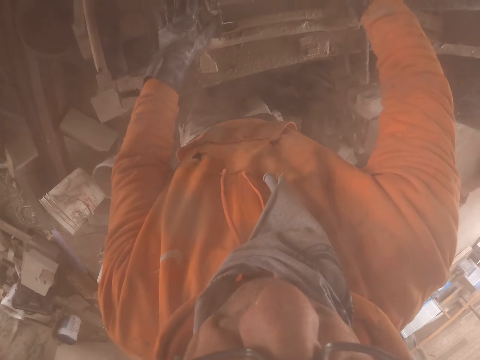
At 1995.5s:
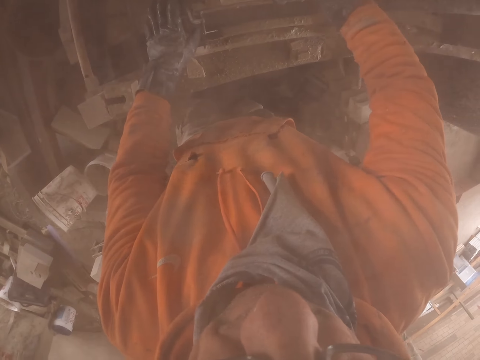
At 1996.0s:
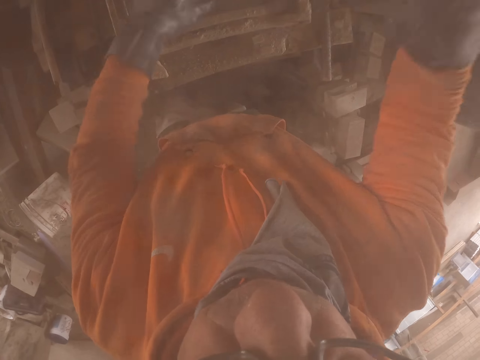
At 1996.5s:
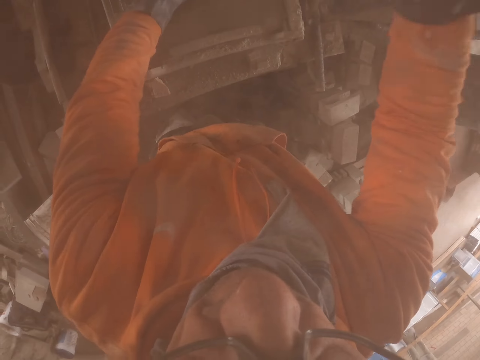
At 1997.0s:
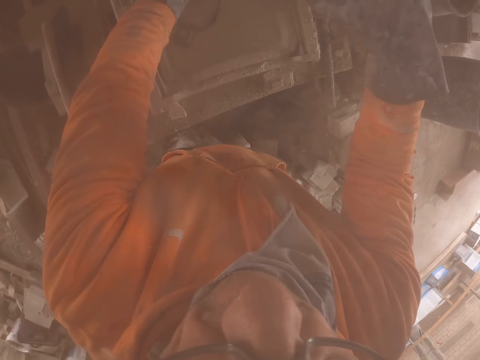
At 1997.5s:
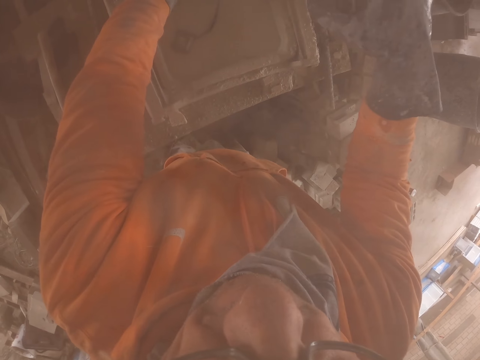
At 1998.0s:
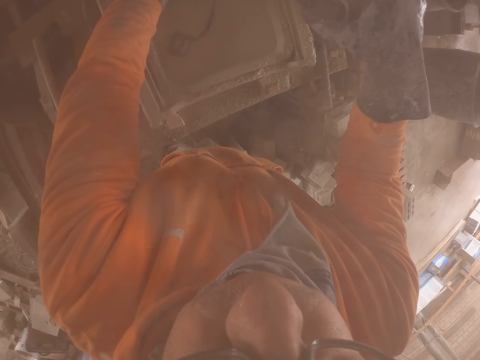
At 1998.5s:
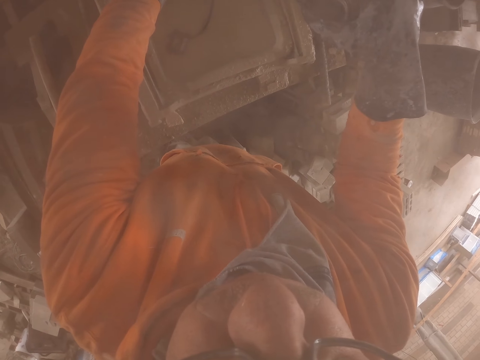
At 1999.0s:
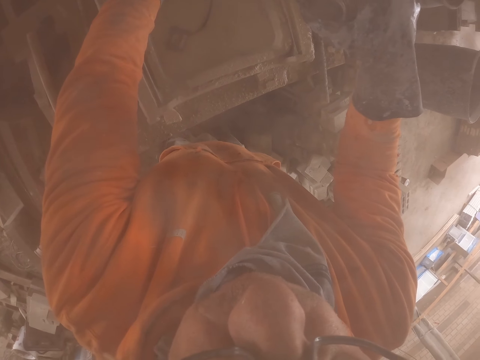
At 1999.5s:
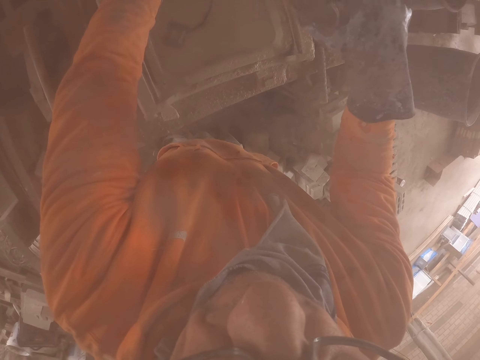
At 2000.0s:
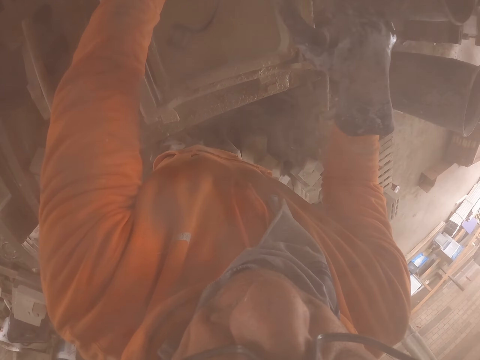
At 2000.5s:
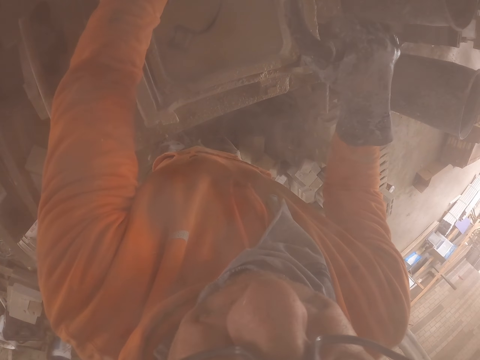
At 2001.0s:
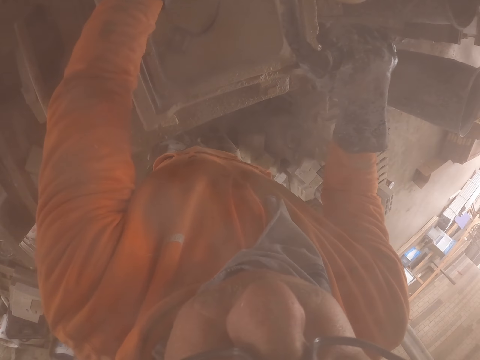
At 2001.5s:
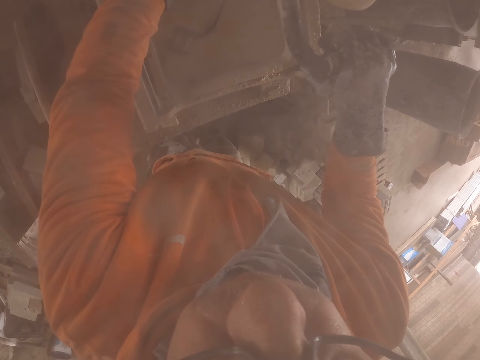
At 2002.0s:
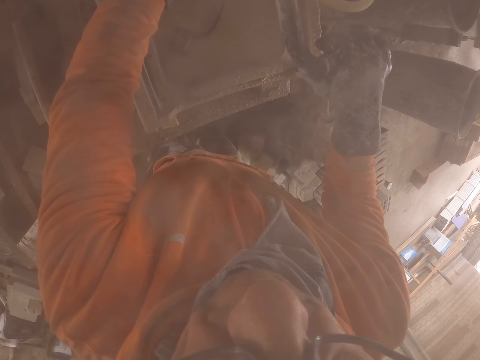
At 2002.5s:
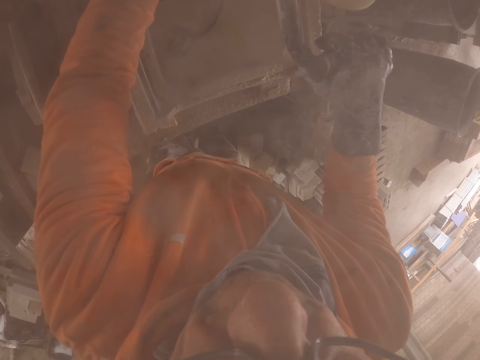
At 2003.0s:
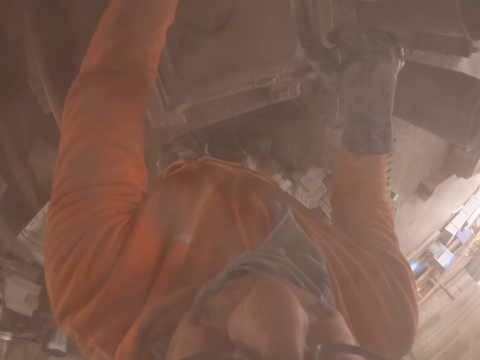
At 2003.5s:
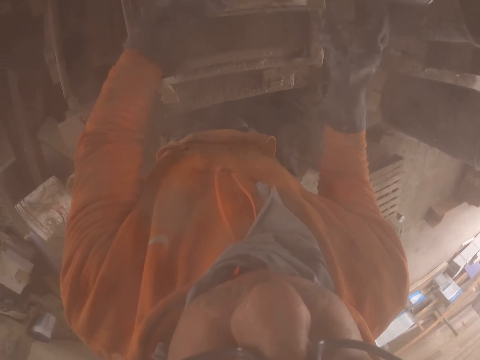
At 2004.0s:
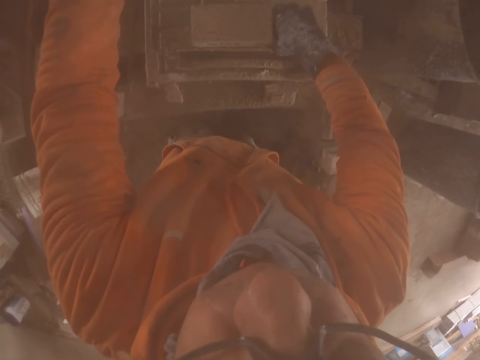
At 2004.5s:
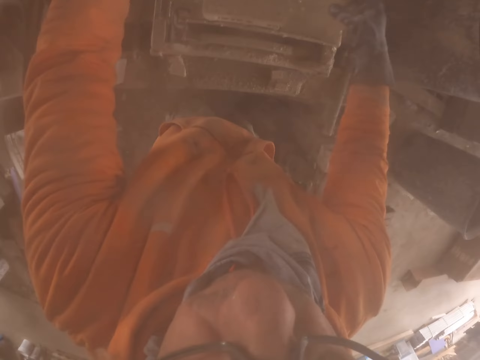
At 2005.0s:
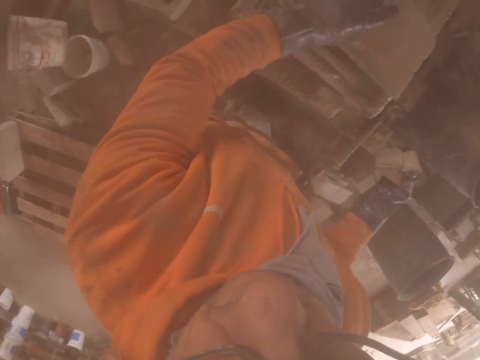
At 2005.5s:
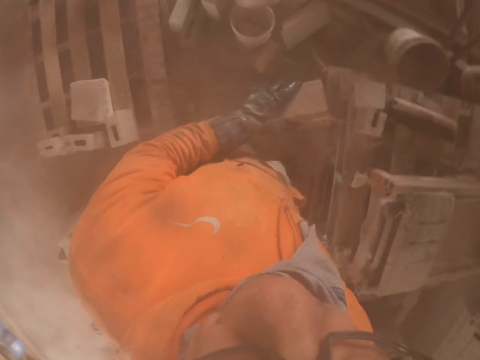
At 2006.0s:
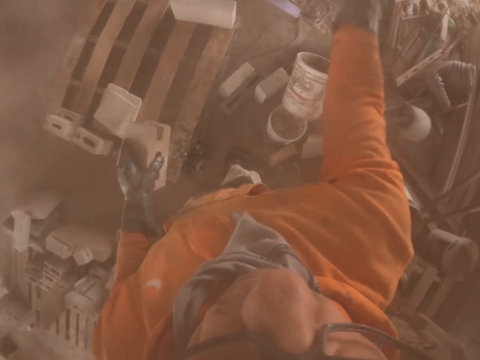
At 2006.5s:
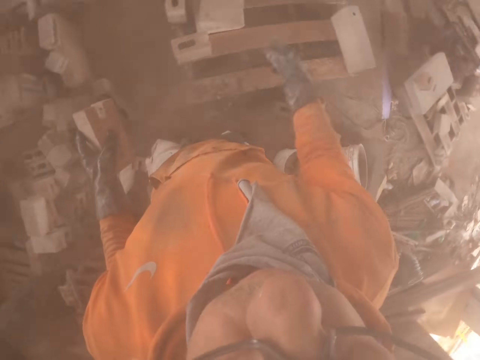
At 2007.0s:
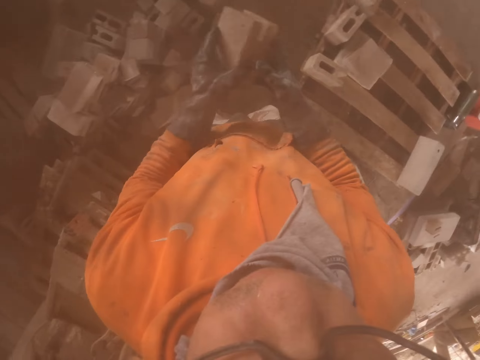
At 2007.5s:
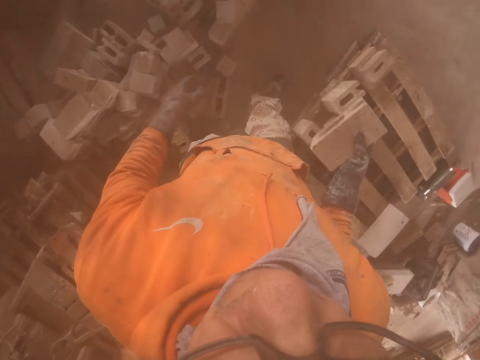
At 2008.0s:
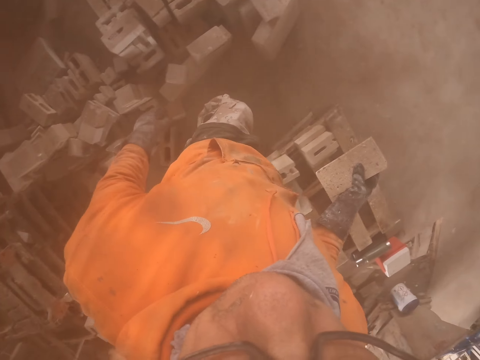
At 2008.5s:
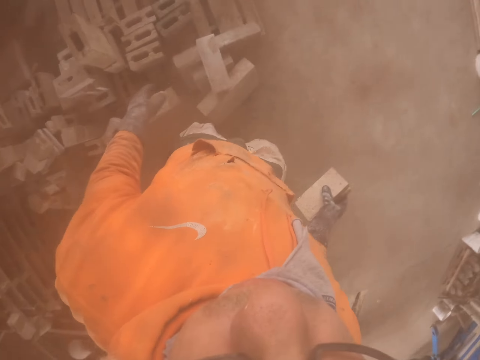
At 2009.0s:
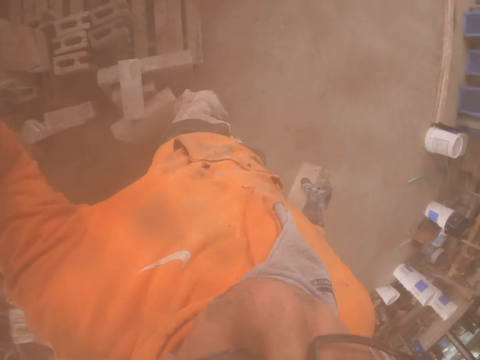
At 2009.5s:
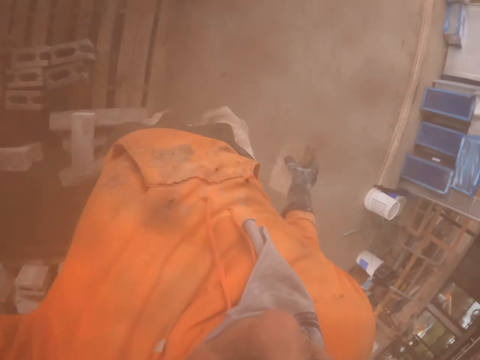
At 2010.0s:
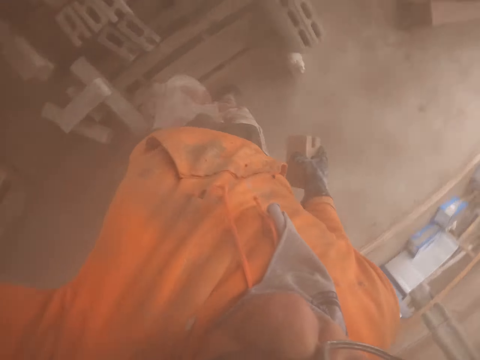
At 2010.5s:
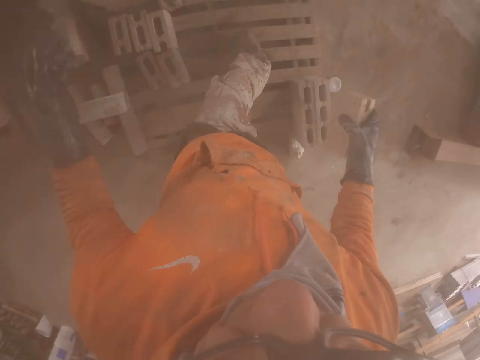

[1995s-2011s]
The camera wearer puts the brick into the machine. They make a brick. They cut the brick with the machine. They throw a brick. They walk around.

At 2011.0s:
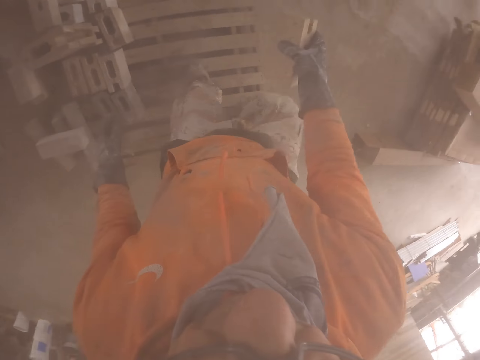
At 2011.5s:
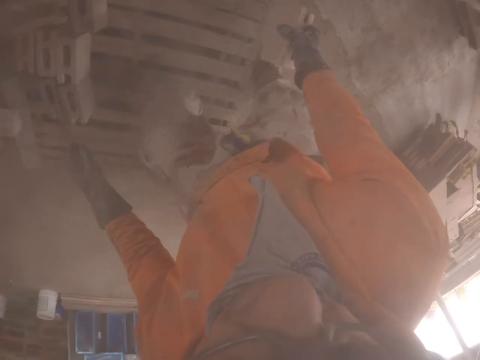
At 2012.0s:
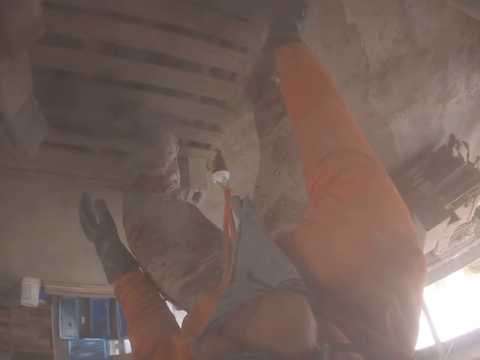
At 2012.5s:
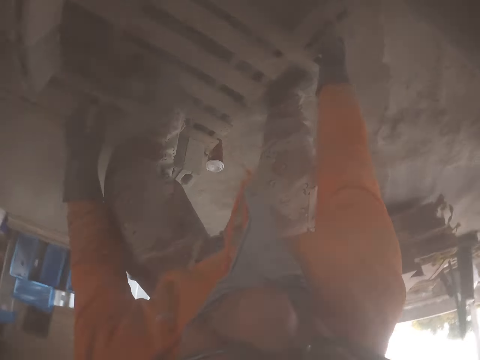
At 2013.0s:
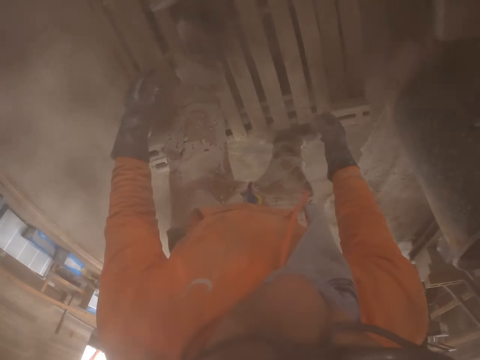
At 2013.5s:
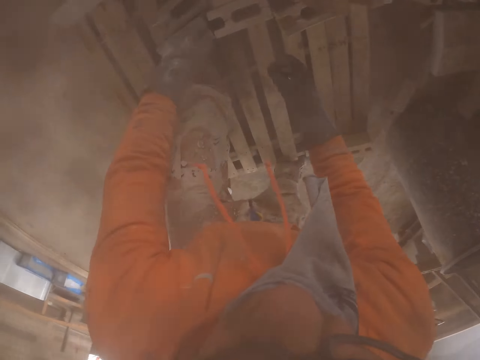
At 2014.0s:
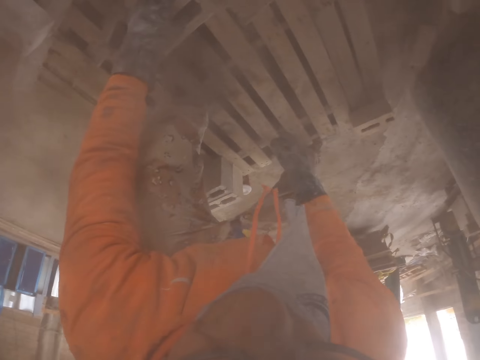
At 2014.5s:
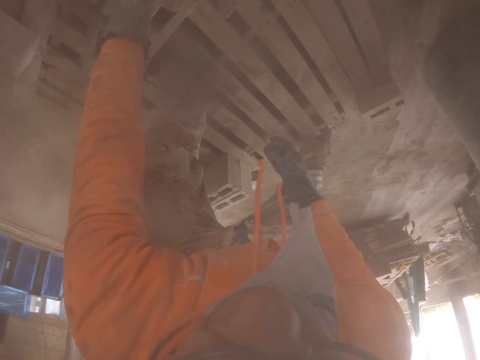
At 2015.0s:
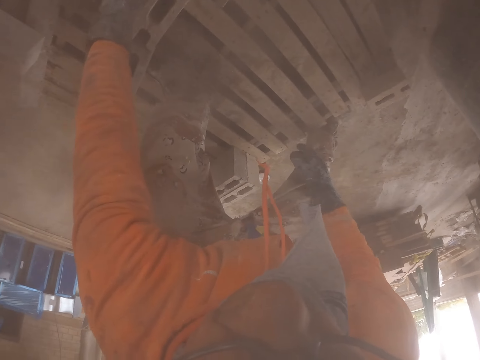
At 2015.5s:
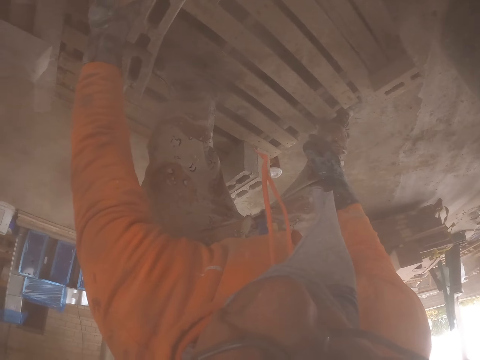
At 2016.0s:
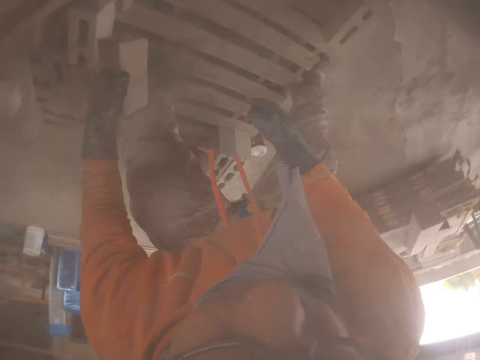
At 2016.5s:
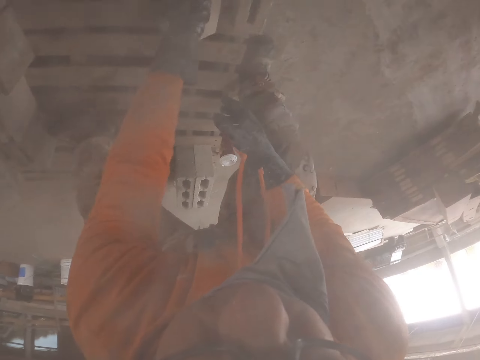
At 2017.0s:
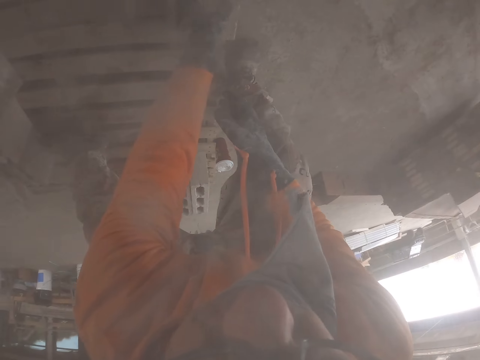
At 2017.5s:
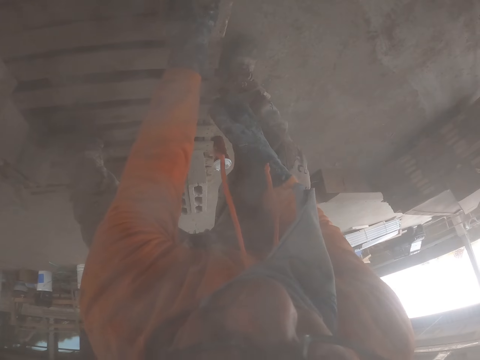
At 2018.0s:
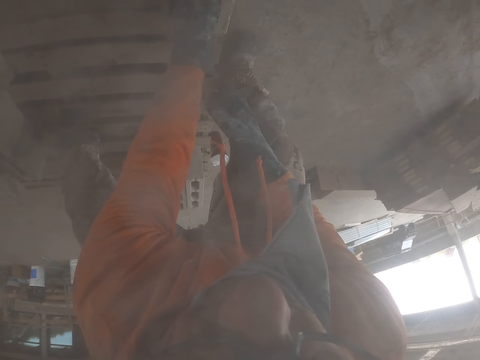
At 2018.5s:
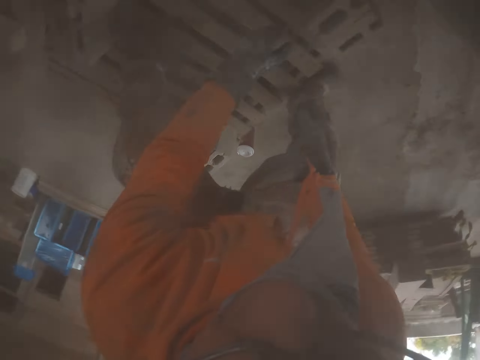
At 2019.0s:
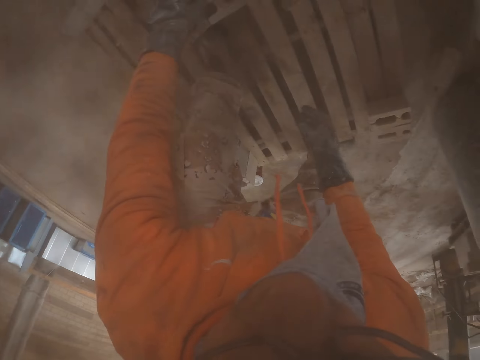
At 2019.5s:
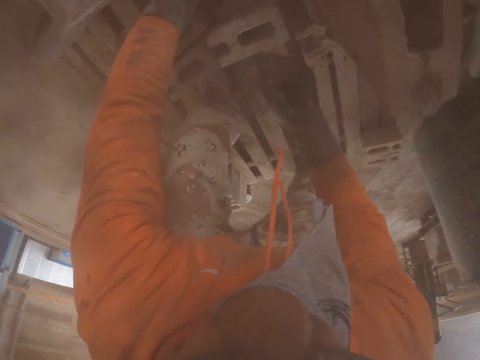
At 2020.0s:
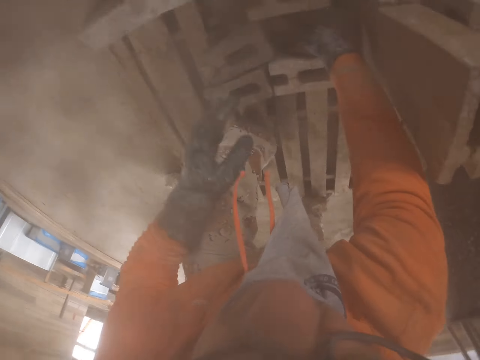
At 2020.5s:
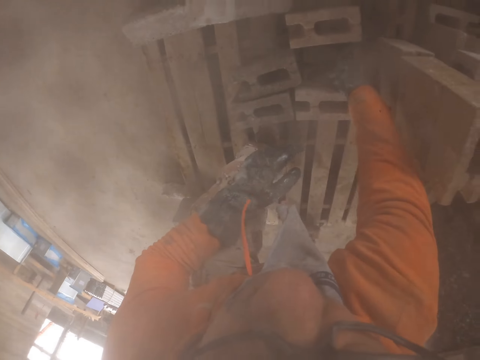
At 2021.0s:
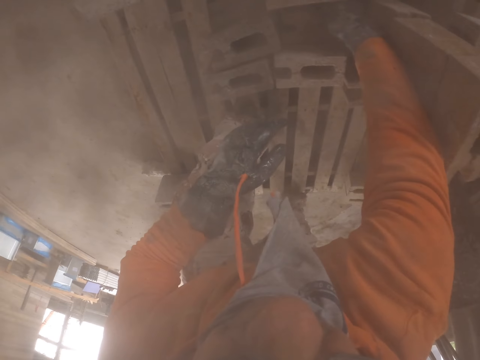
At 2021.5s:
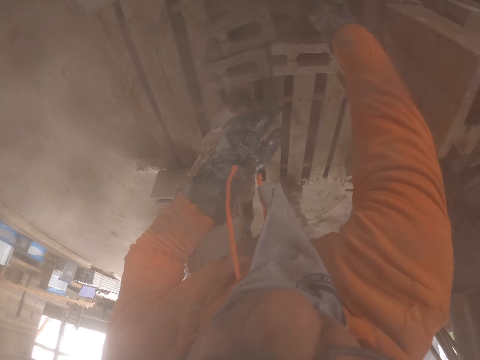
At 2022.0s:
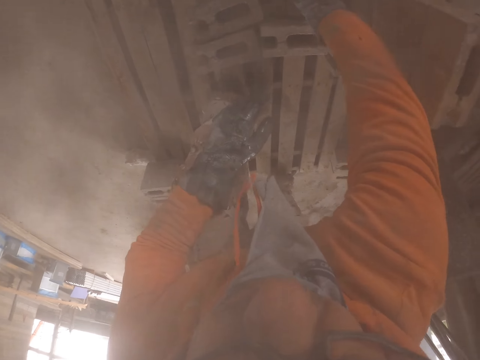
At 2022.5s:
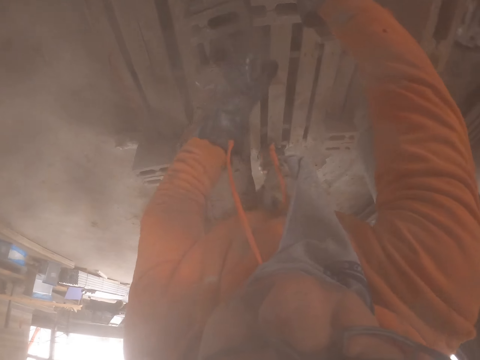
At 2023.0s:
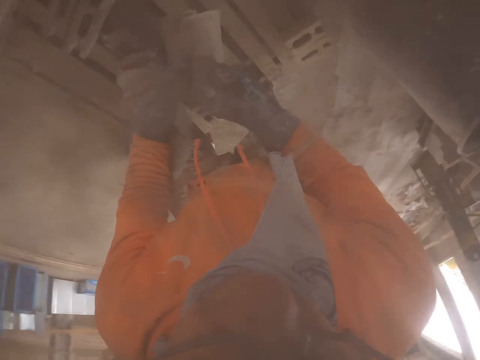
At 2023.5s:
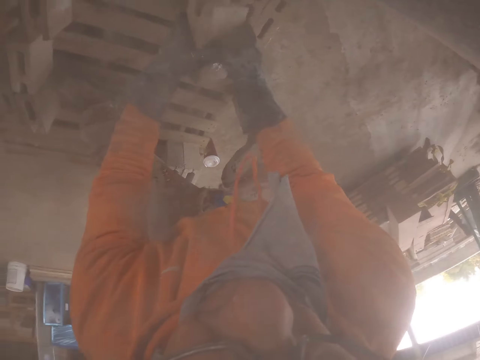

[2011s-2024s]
The camera wearer puts the bricks on the pallet. They arrange the bricks on the pallet.
